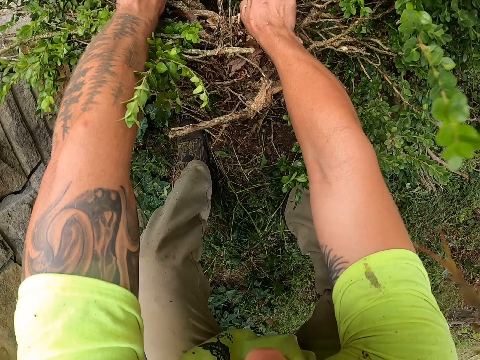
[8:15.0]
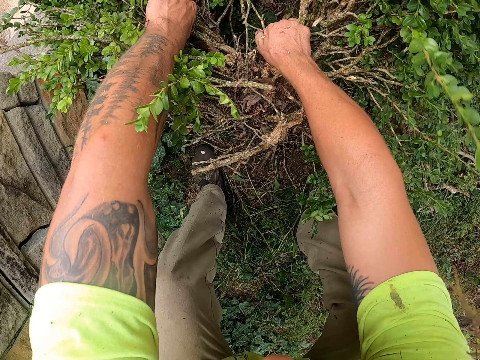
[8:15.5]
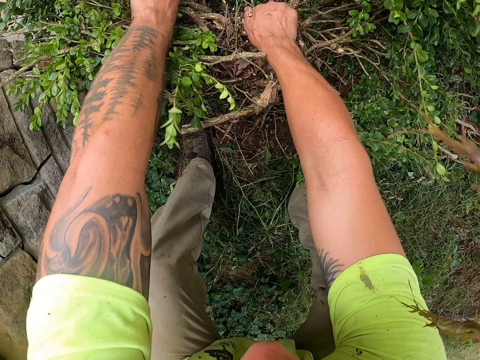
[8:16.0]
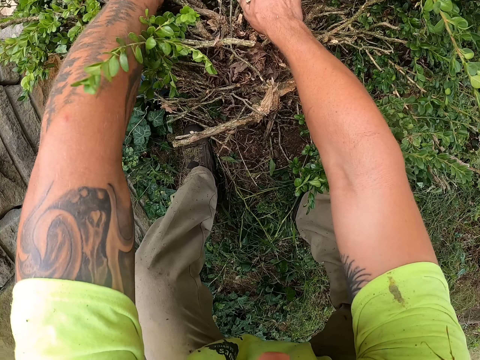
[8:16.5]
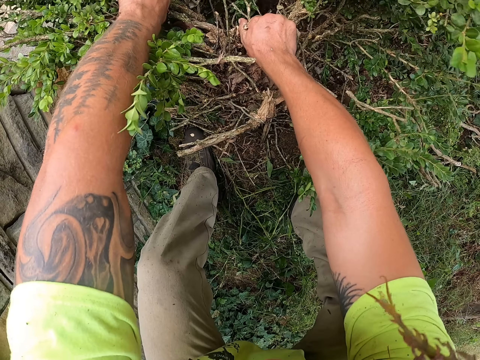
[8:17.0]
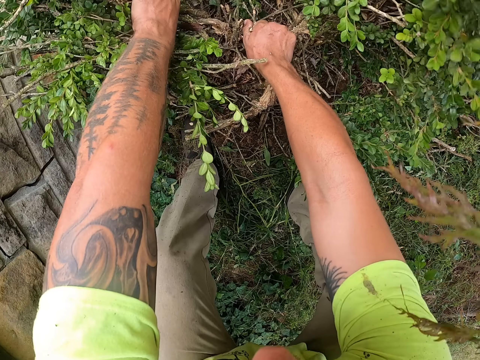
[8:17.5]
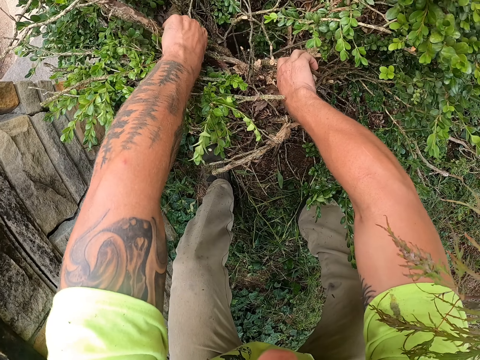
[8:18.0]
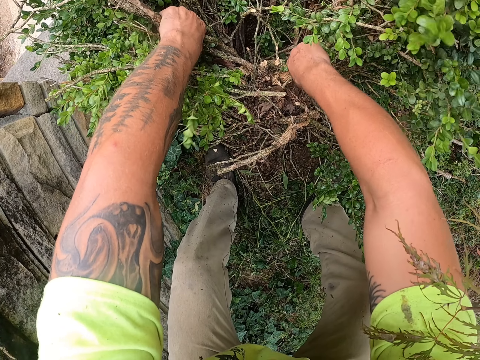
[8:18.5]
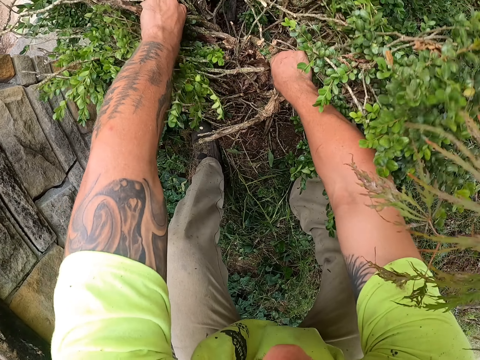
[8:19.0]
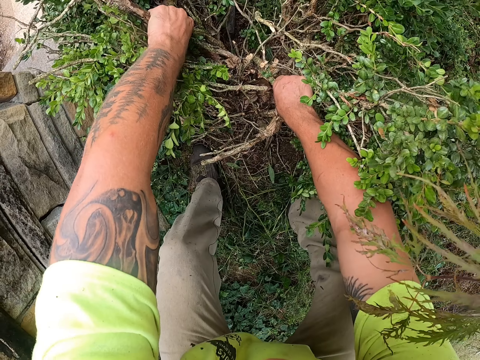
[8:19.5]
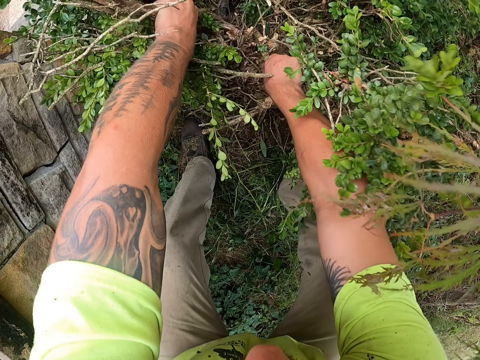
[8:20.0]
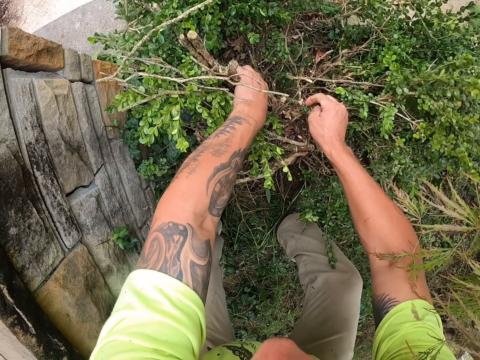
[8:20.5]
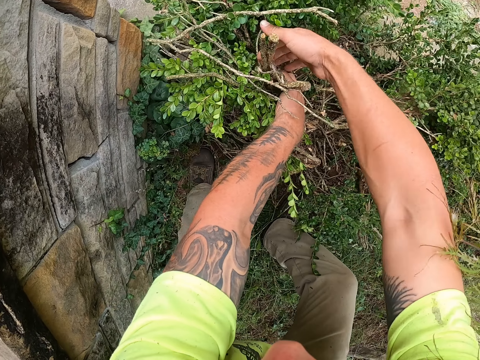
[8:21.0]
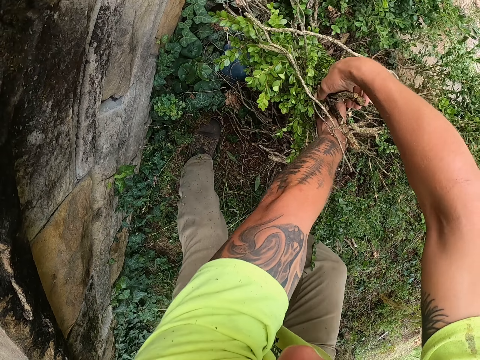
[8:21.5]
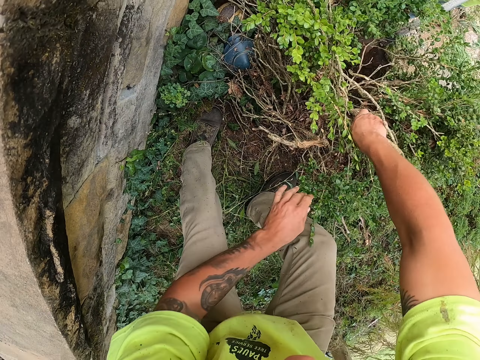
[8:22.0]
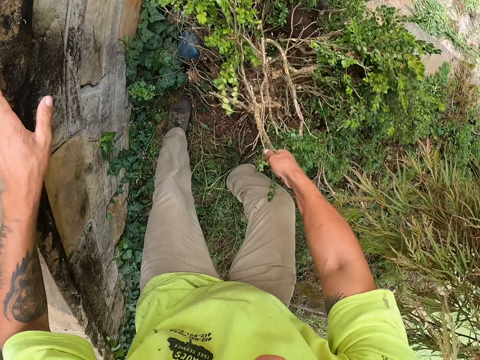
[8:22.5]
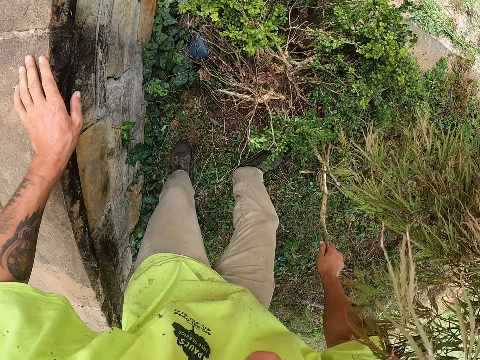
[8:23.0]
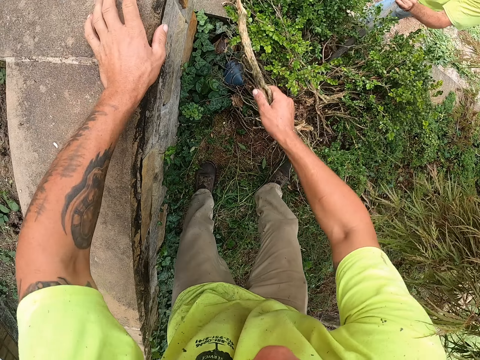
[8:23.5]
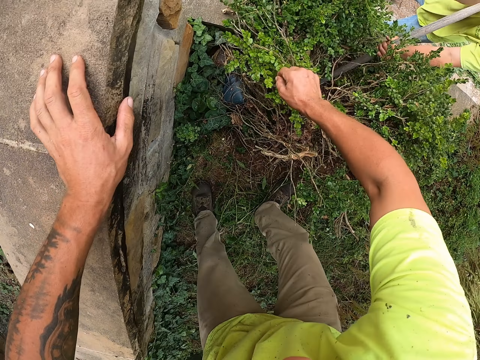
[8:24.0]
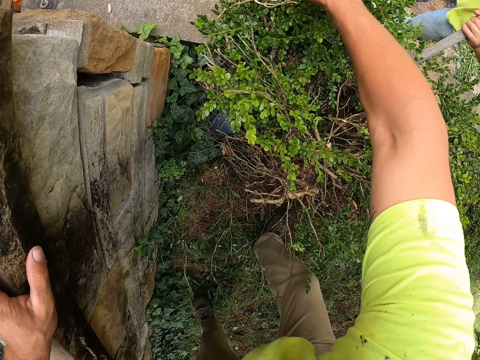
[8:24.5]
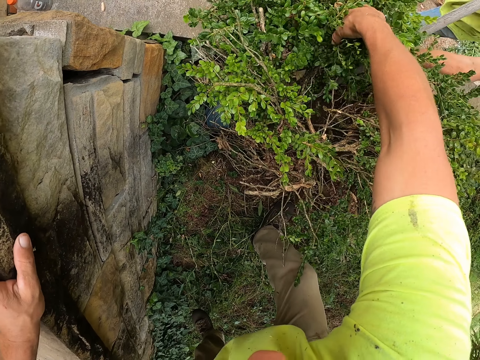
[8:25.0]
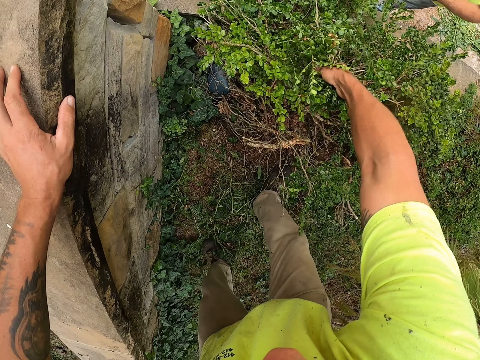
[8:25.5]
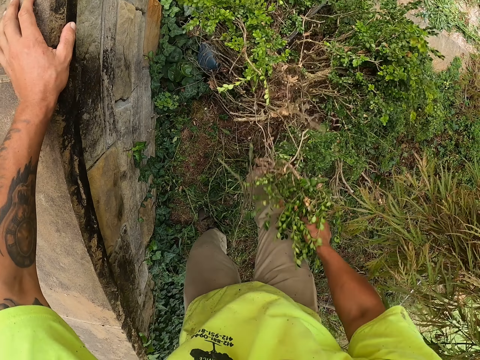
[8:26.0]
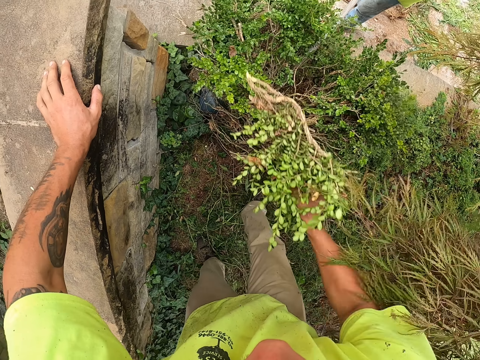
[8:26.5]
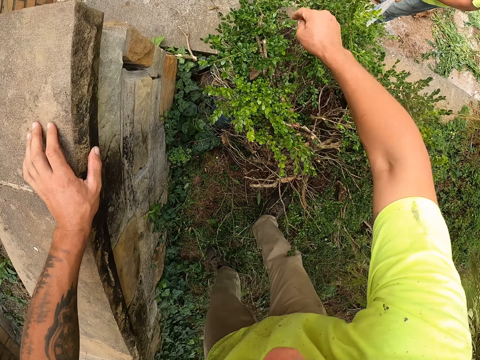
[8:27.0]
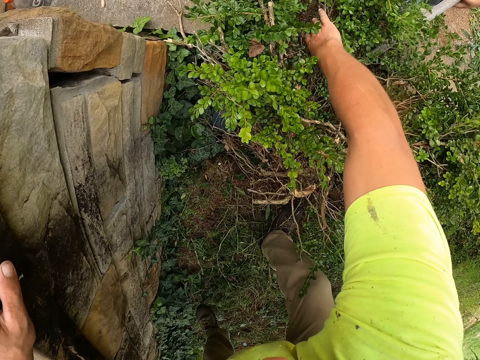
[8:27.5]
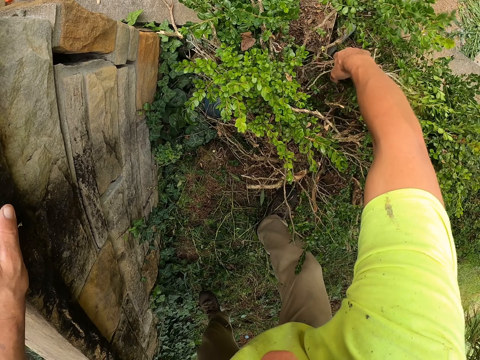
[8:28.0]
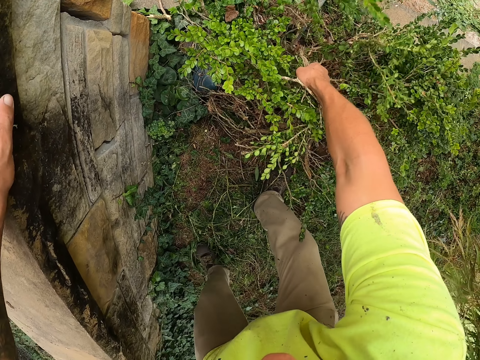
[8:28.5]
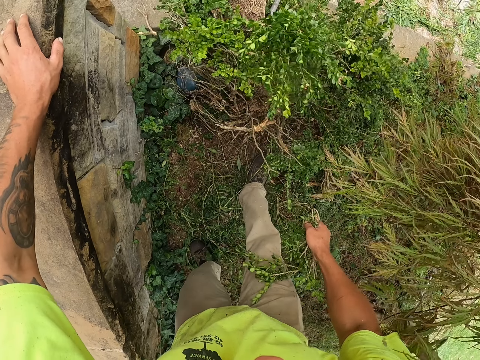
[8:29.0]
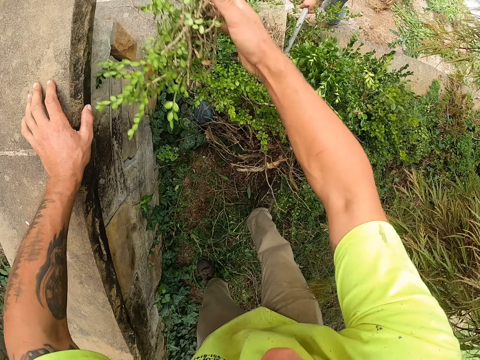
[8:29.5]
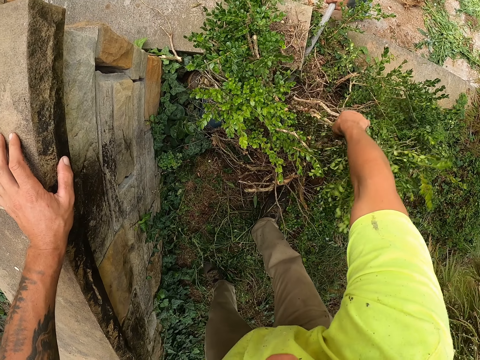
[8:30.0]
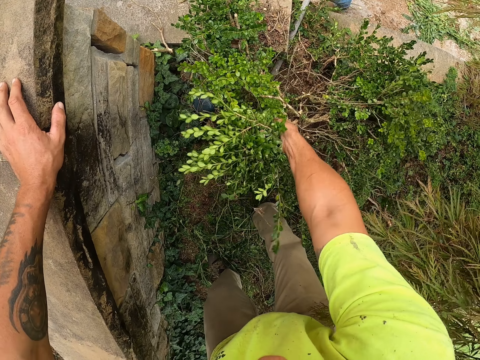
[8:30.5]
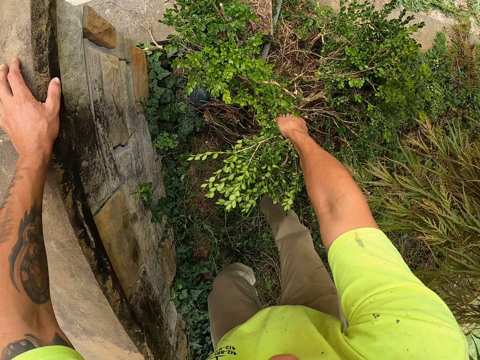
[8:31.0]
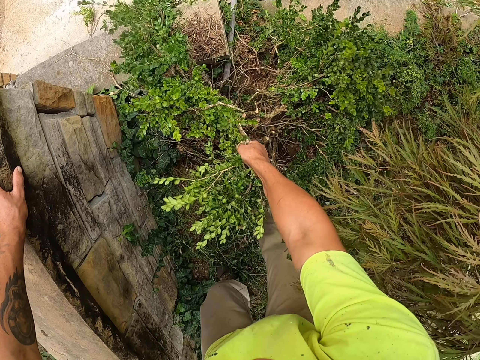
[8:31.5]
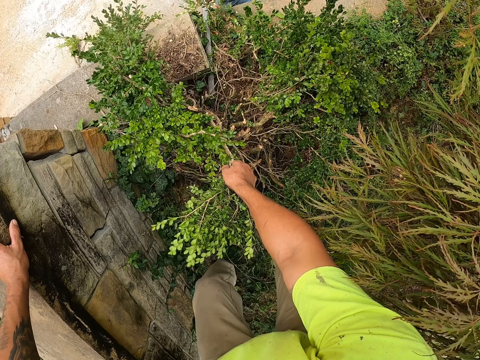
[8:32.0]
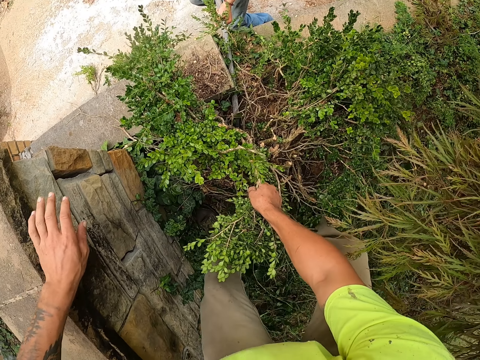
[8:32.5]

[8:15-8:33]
The camera wearer cuts a branch from the plant with his right hand. He plugs flowers with his right hand. He throws the branch in his right hand on the floor. He cuts some plants from the bunch of plants on the ground with his right hand. He throws the plants in his right hand on the floor. He cuts some plants from the bunch of plants on the ground with his right hand. He throws the plants in his right hand on the floor. He pulls some branches of the plant with his right hand.

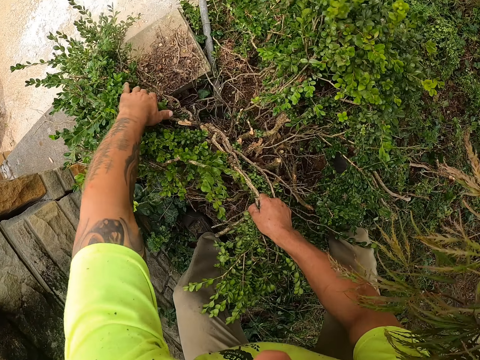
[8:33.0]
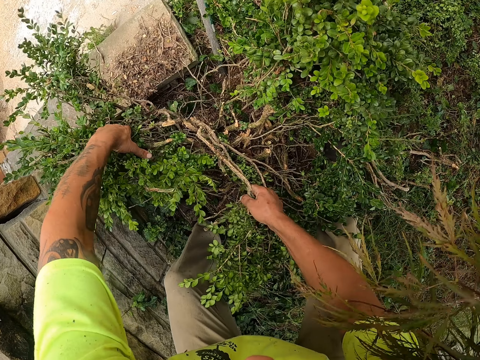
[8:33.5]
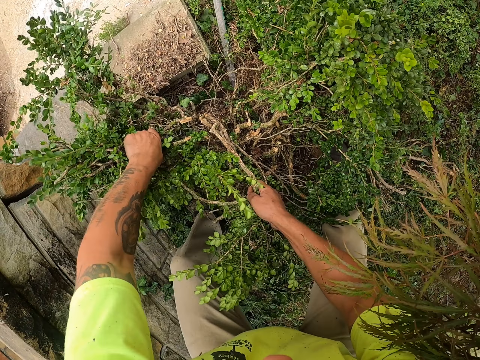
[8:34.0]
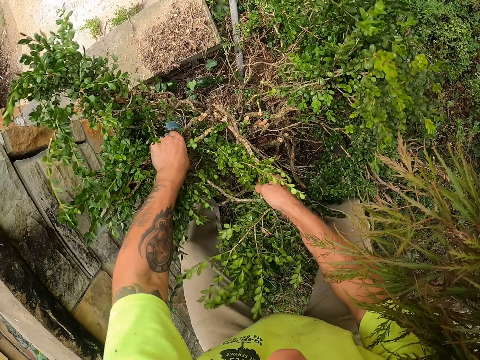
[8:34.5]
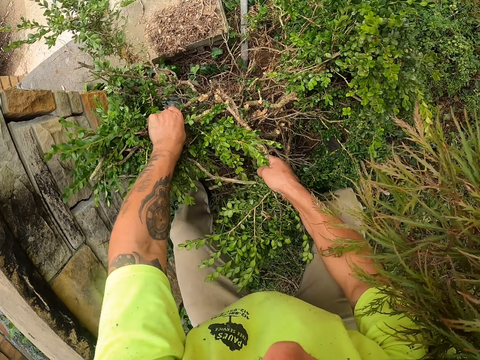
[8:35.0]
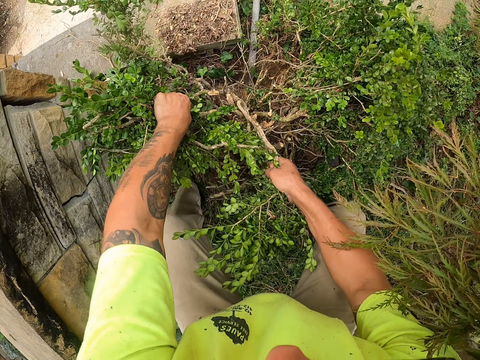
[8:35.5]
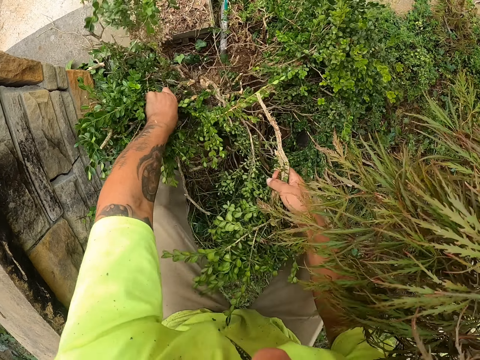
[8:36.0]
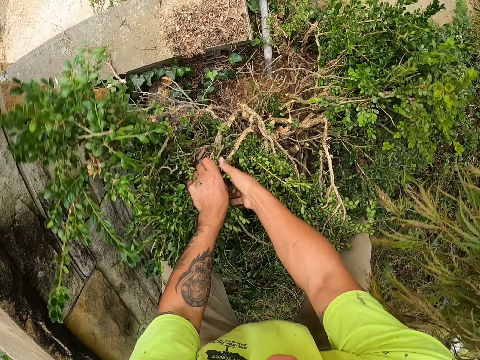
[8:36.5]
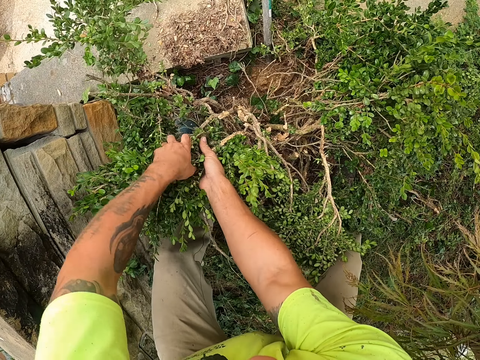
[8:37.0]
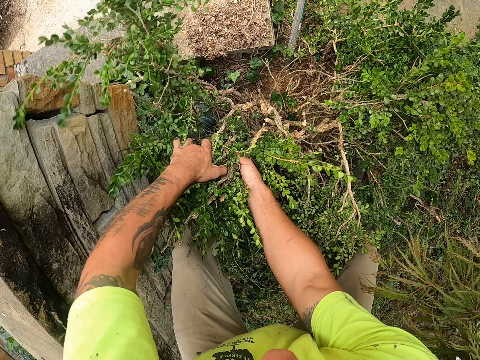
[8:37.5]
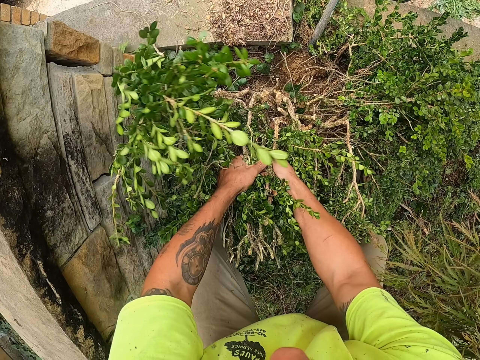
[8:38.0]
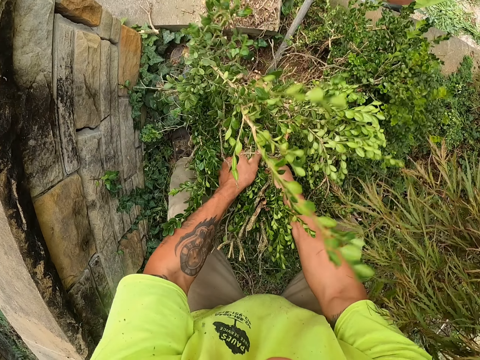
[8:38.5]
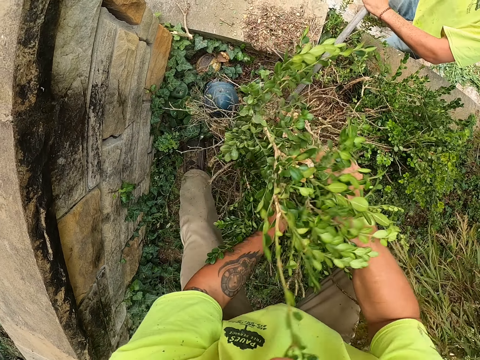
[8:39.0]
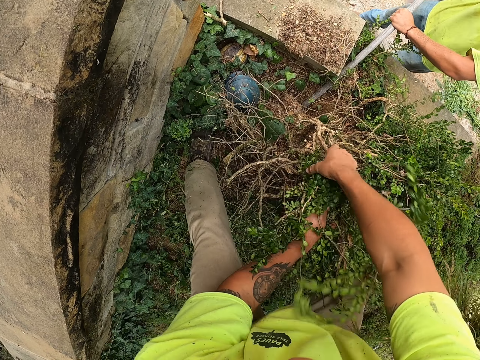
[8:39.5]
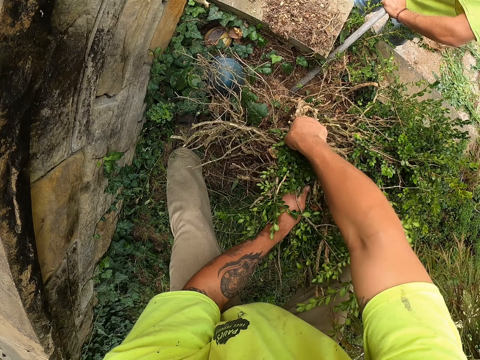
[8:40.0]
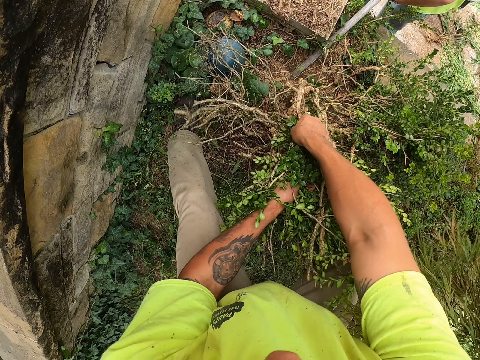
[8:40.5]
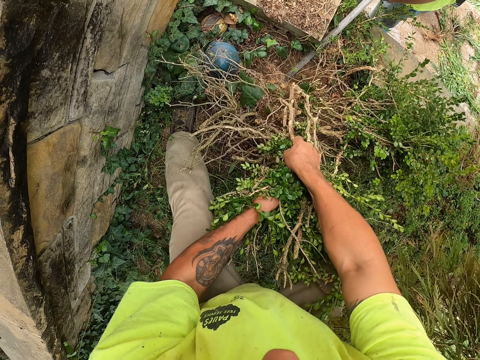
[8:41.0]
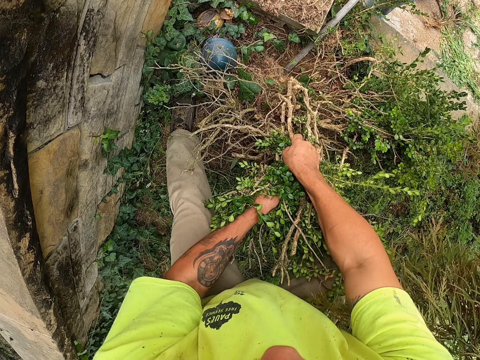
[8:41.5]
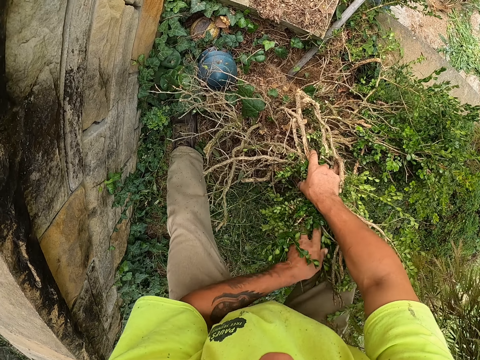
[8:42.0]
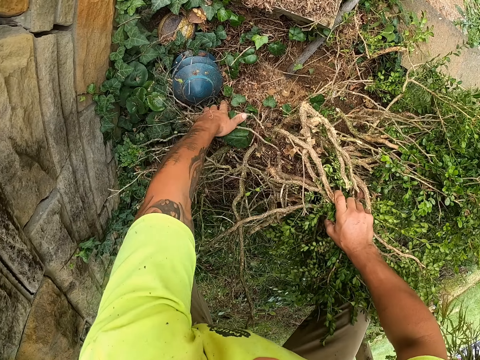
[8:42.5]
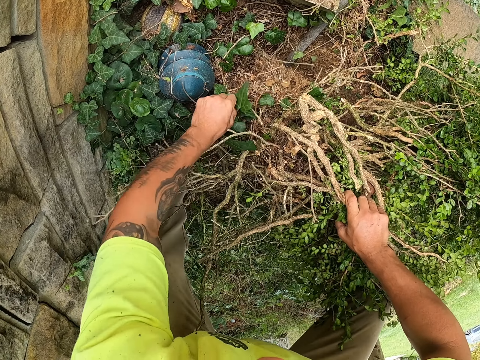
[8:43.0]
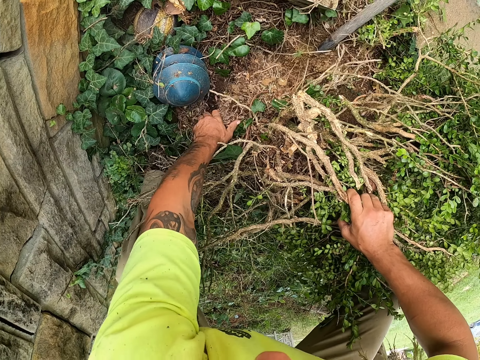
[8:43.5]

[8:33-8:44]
The camera wearer pulls branches of the plant from the ground with both hands. He cuts a branch from the plant with his right hand. He throws the branch in his right hand on the floor. He pulls branches of the plant from the ground with both hands. He scrapes weed on the ground with his left hand.
